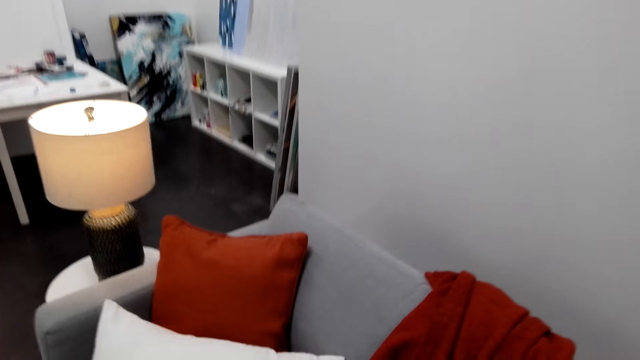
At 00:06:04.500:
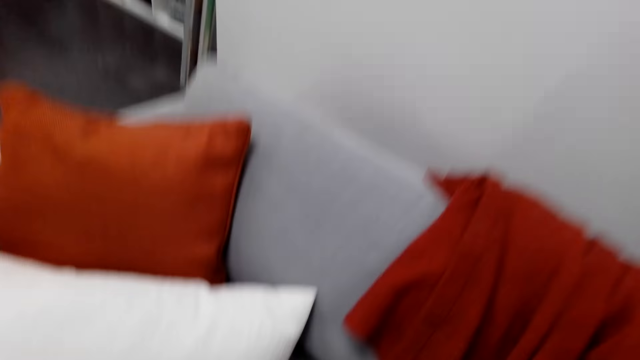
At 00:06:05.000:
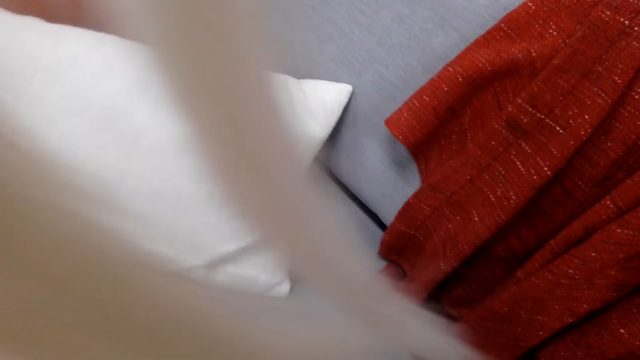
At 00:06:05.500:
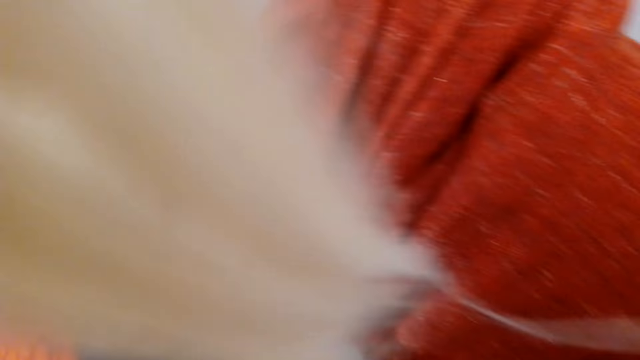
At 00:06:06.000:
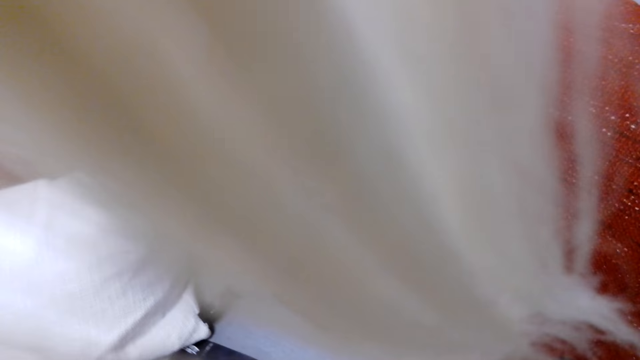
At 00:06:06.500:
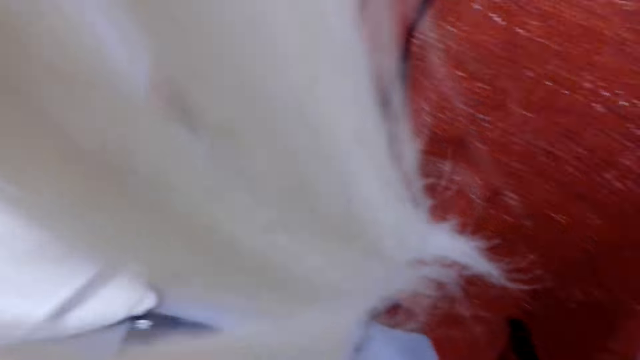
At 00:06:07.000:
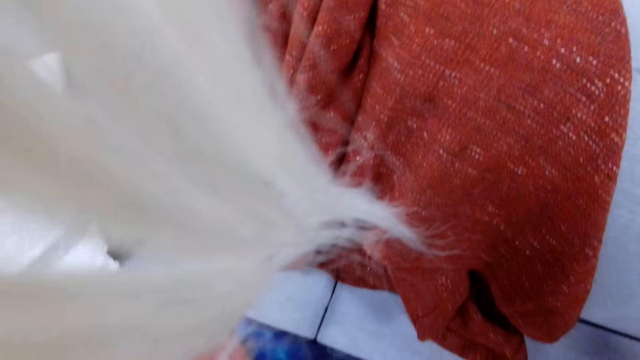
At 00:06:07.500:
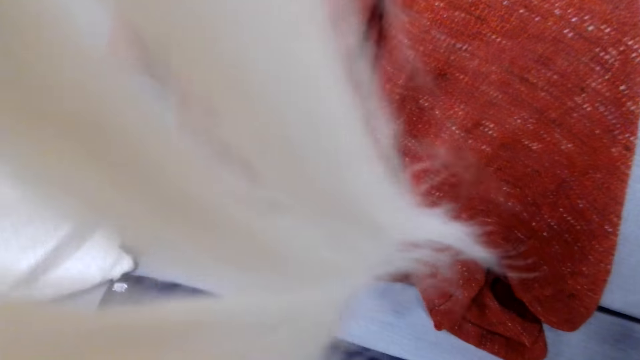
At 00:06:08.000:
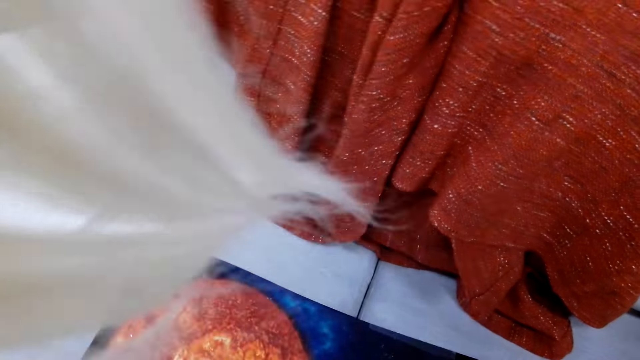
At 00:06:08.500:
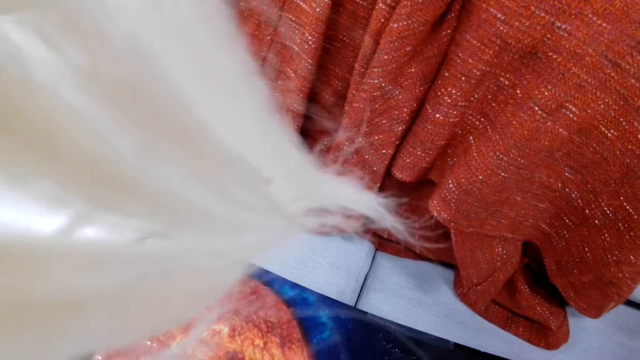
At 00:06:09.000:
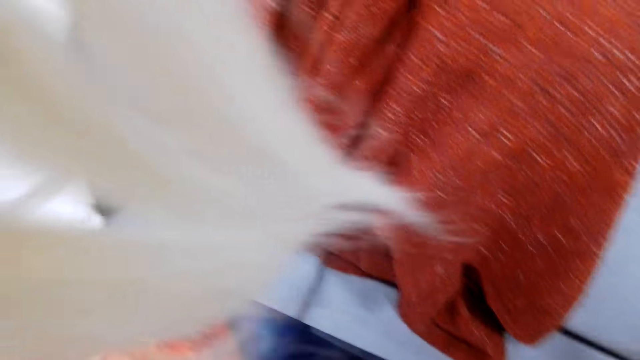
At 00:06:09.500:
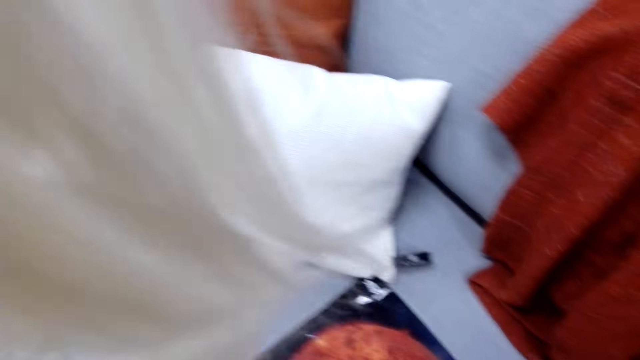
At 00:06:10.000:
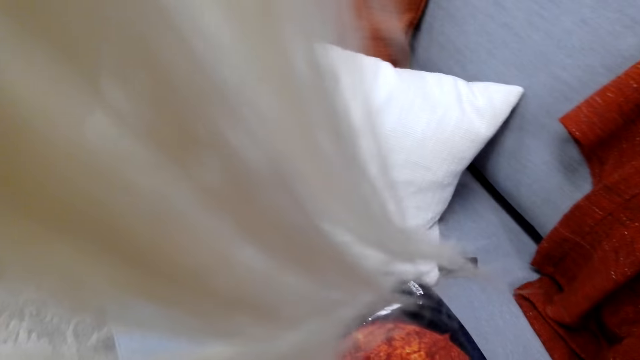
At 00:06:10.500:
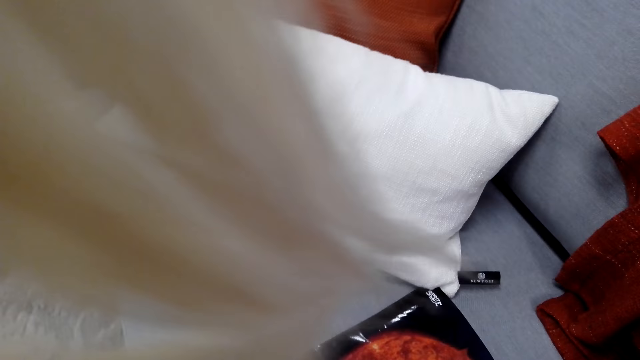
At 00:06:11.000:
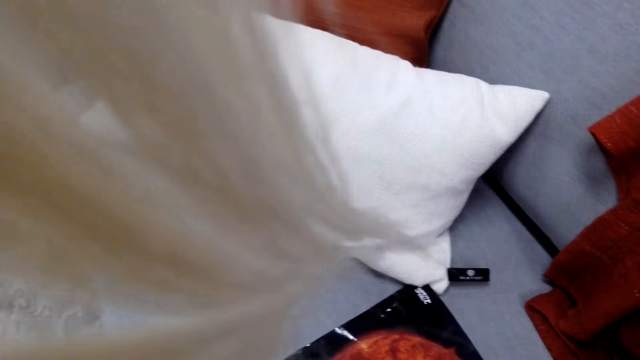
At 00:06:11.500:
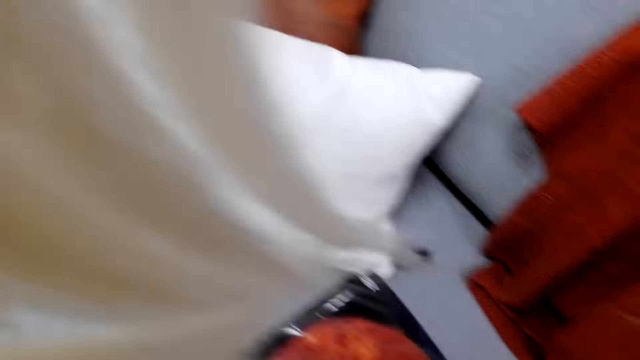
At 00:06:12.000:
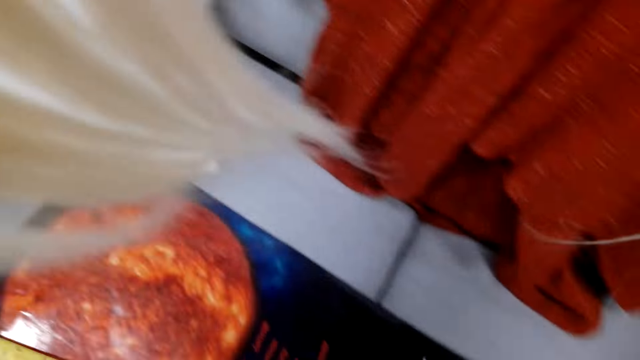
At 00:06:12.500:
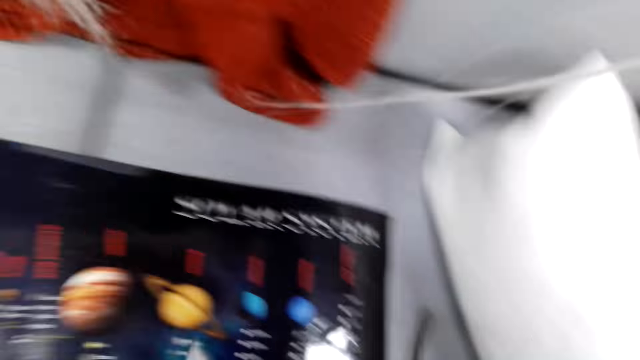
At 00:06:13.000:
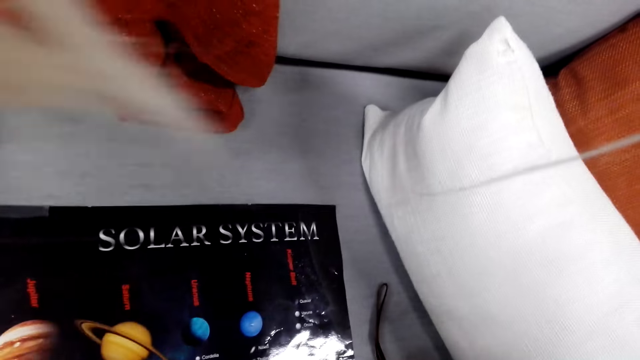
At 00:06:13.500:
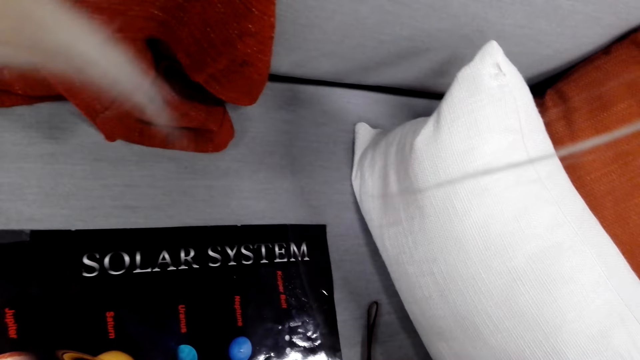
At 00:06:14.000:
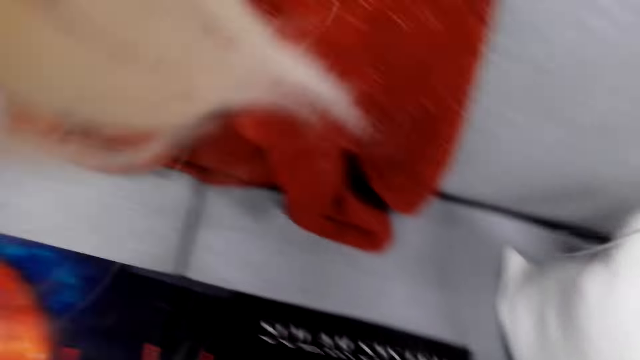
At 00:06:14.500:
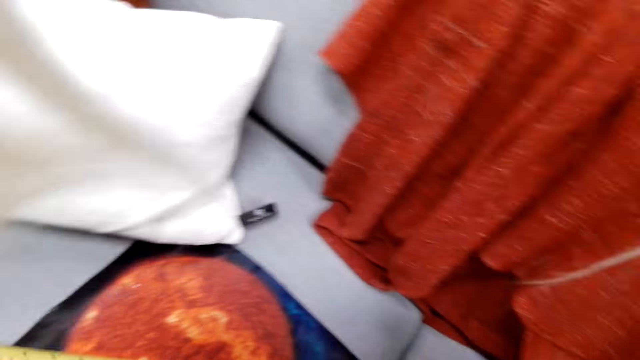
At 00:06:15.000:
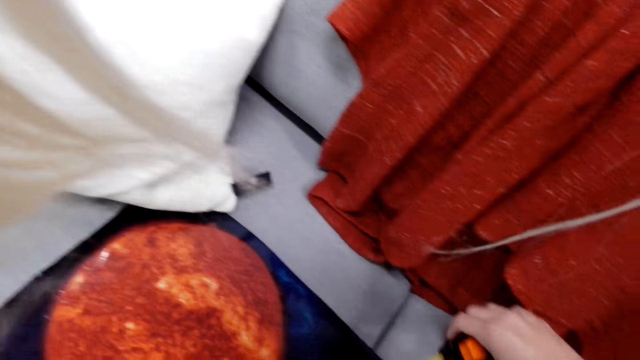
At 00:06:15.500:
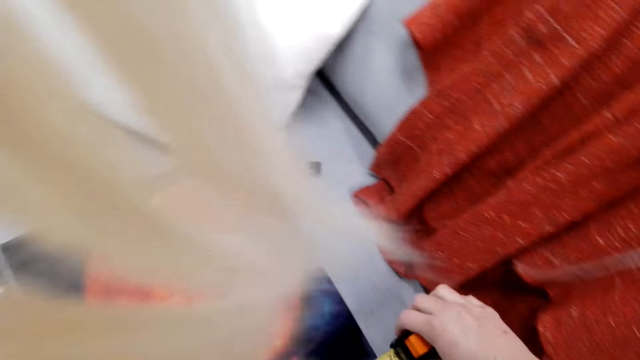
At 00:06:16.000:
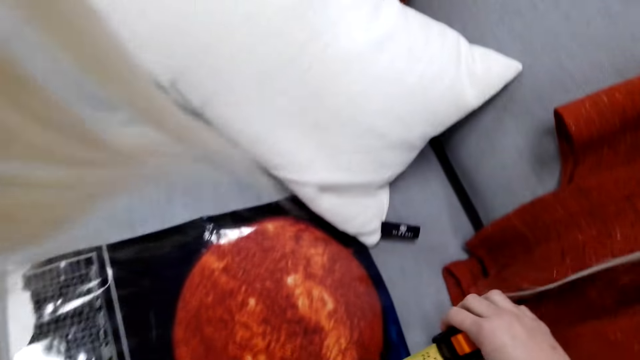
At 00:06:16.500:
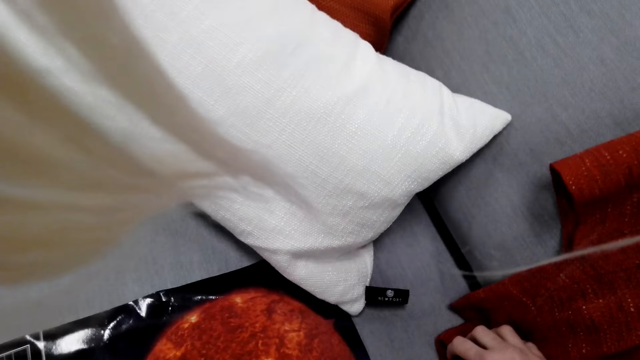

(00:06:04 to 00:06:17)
The camera wearer holds a picture on the couch. They take measurement of the picture. They measure the picture art.

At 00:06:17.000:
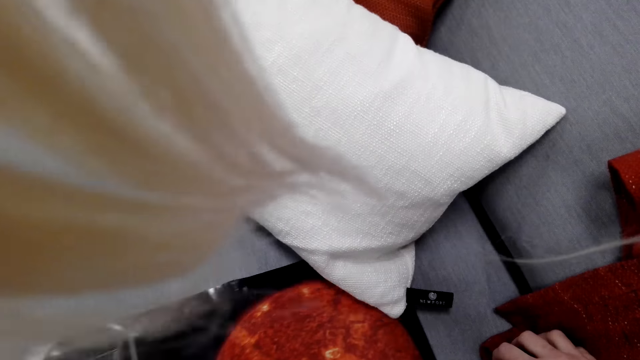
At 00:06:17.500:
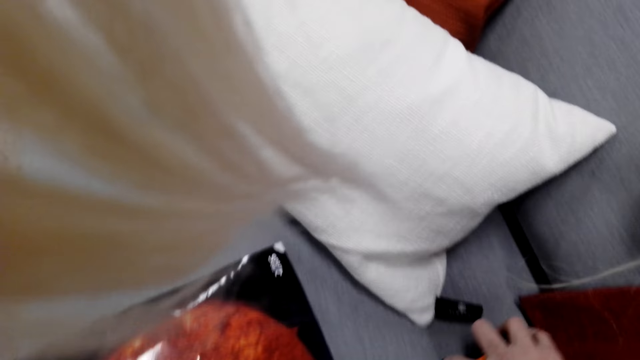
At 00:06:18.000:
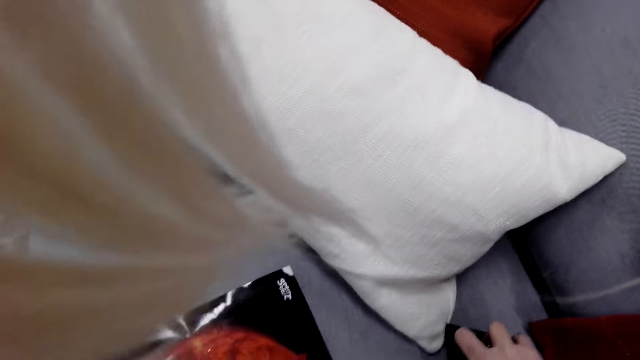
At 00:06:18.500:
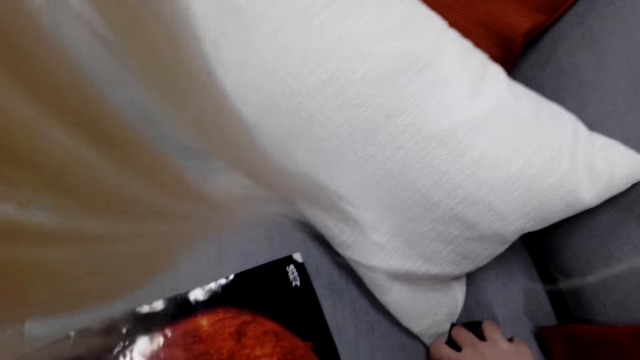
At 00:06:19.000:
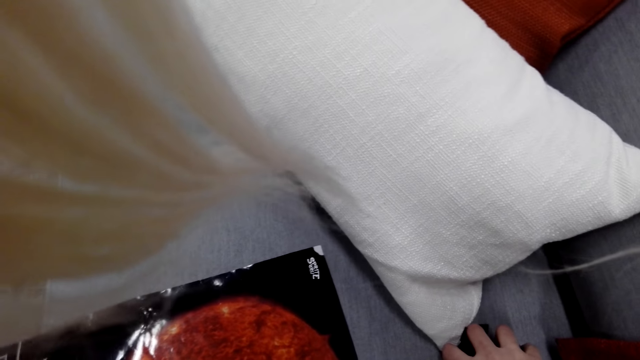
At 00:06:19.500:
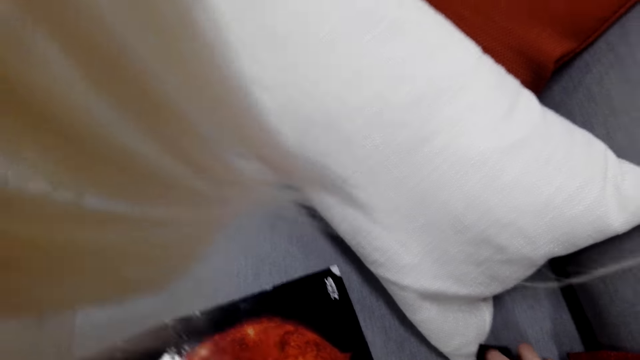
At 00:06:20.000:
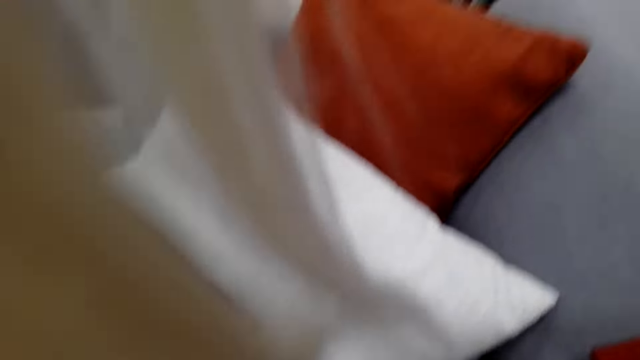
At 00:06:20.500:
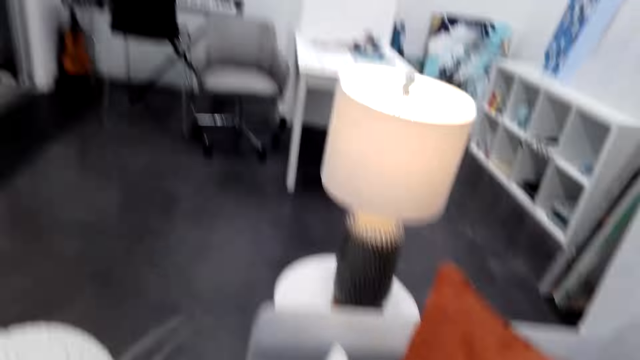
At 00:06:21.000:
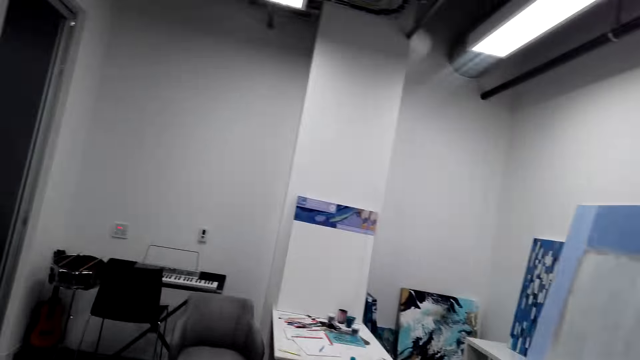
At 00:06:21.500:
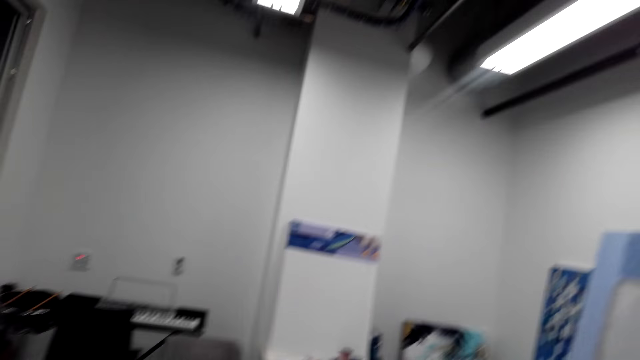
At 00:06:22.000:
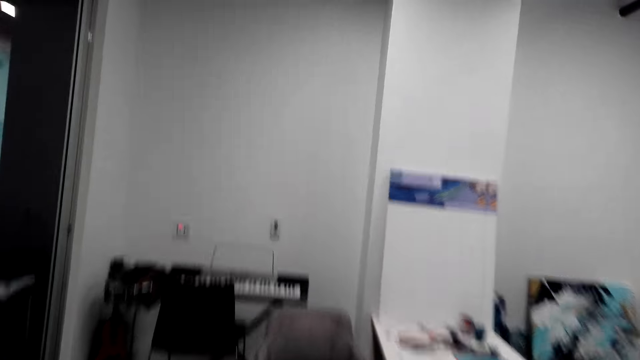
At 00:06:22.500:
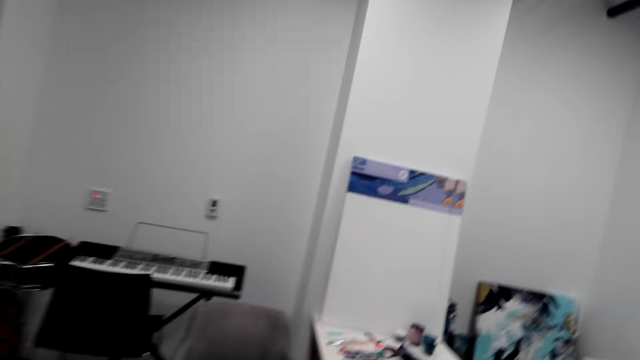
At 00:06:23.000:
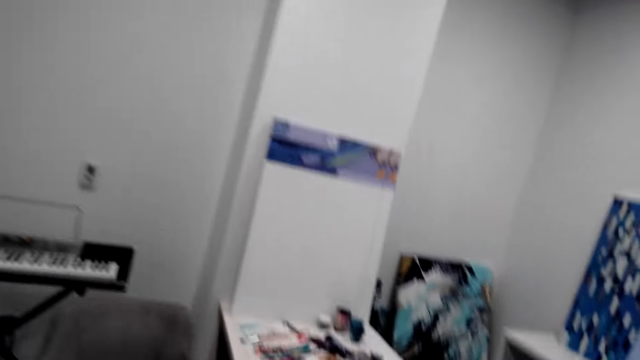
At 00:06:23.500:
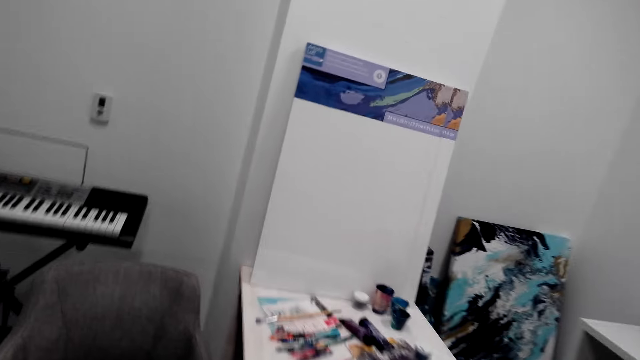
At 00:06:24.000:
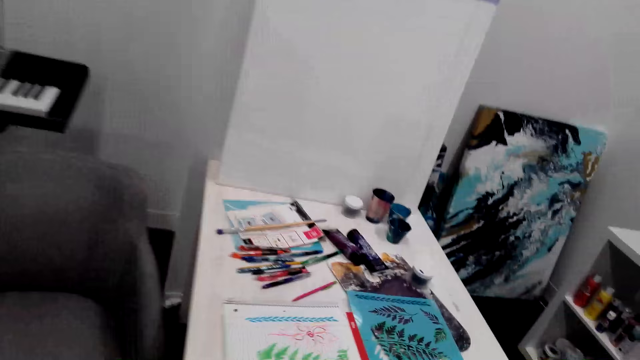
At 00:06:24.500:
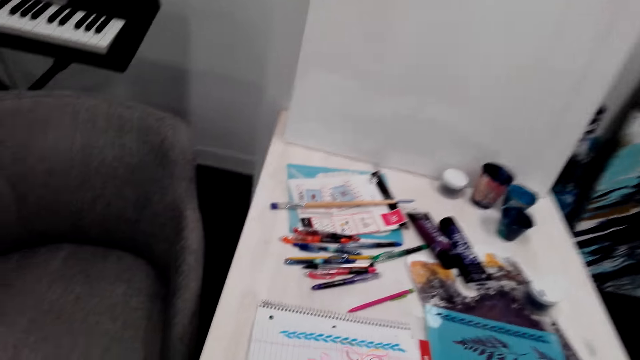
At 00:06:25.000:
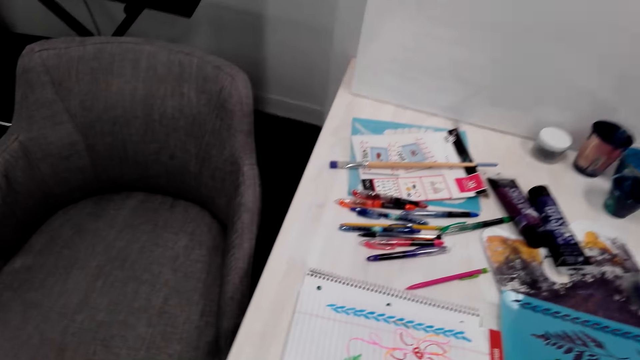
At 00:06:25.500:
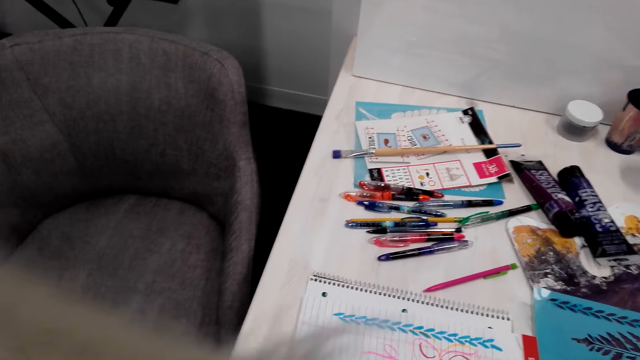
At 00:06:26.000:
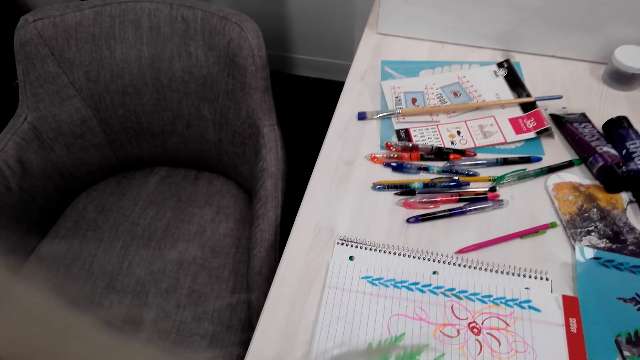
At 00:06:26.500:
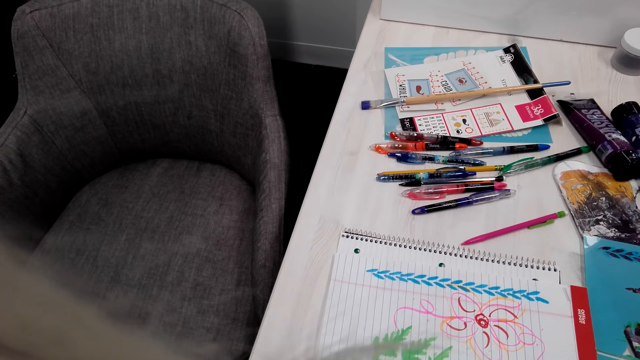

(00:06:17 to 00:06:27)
The camera wearer walks around. They stop.
